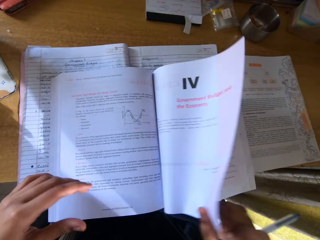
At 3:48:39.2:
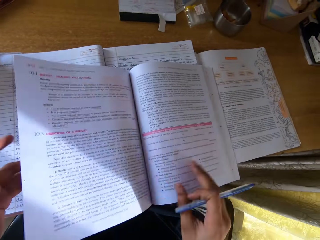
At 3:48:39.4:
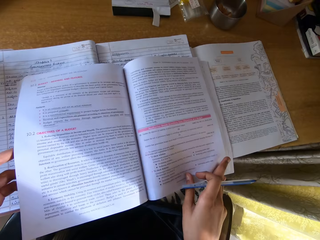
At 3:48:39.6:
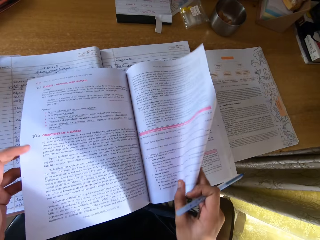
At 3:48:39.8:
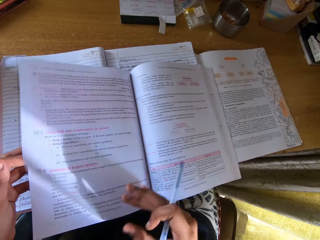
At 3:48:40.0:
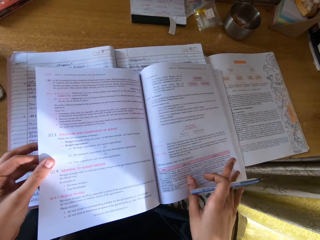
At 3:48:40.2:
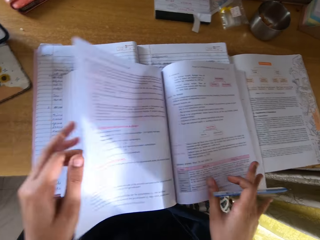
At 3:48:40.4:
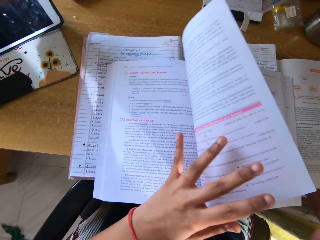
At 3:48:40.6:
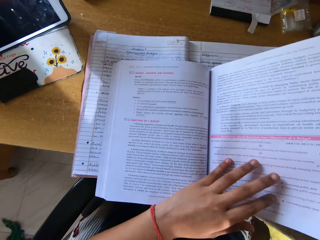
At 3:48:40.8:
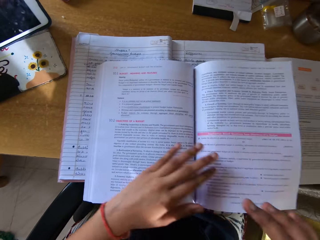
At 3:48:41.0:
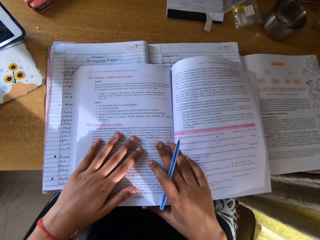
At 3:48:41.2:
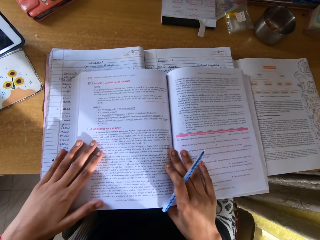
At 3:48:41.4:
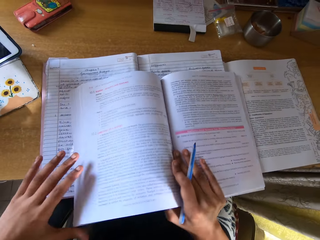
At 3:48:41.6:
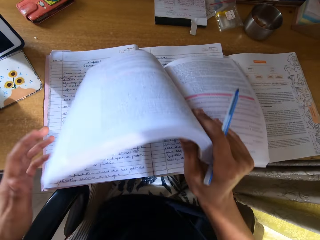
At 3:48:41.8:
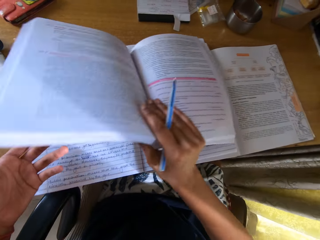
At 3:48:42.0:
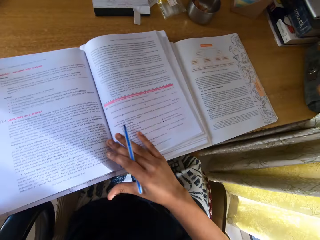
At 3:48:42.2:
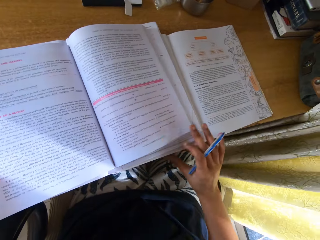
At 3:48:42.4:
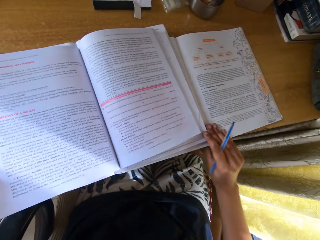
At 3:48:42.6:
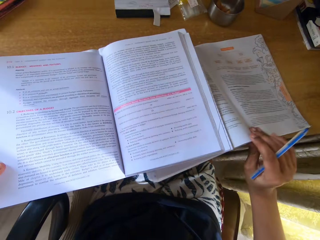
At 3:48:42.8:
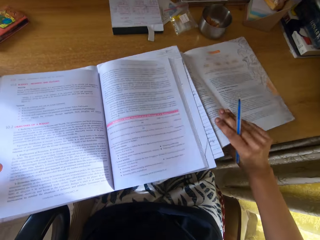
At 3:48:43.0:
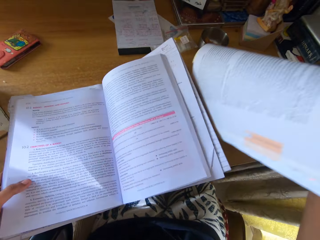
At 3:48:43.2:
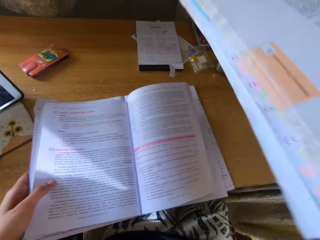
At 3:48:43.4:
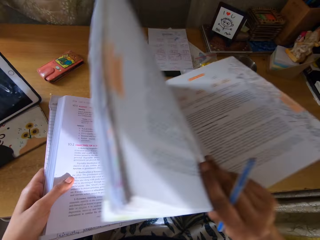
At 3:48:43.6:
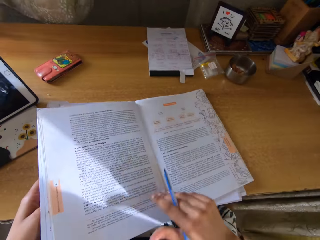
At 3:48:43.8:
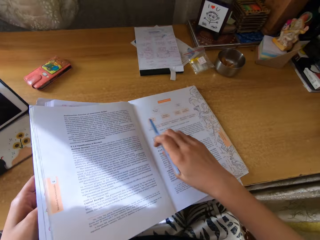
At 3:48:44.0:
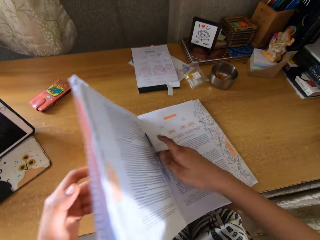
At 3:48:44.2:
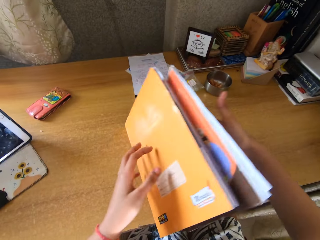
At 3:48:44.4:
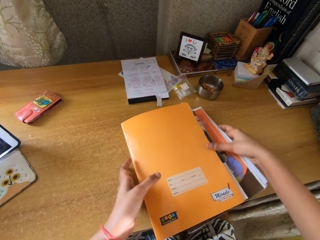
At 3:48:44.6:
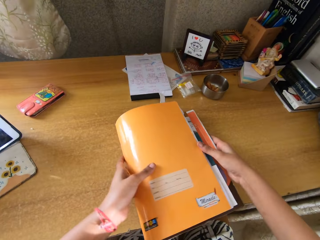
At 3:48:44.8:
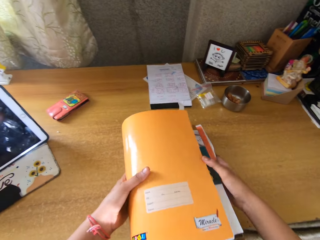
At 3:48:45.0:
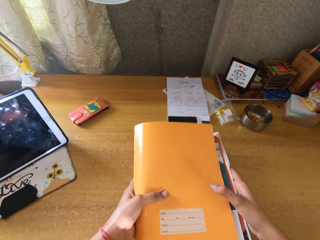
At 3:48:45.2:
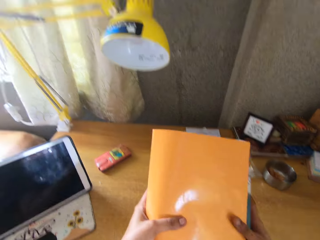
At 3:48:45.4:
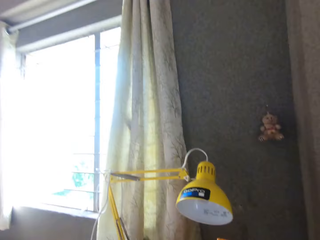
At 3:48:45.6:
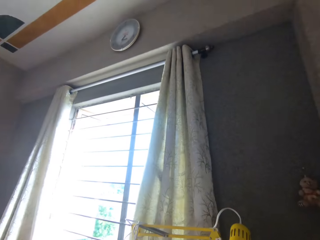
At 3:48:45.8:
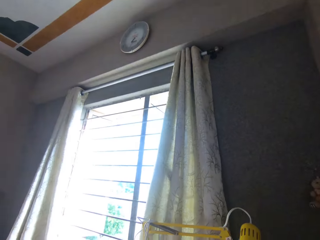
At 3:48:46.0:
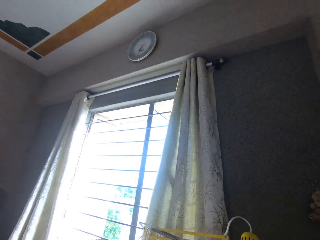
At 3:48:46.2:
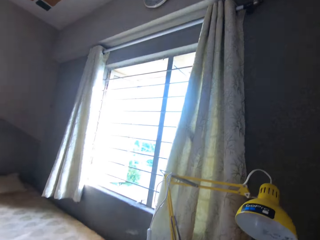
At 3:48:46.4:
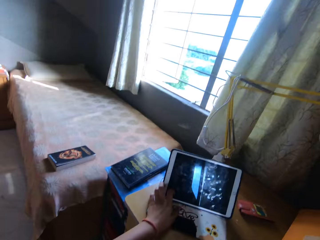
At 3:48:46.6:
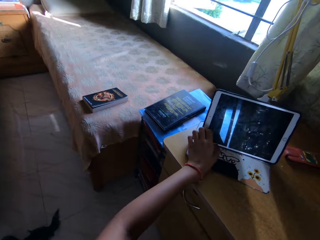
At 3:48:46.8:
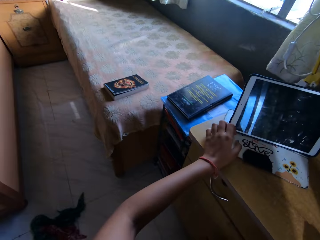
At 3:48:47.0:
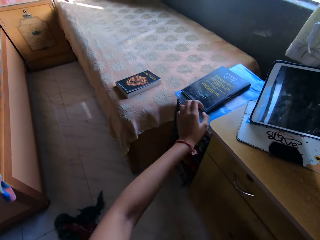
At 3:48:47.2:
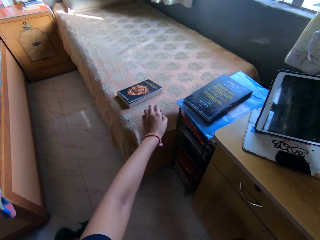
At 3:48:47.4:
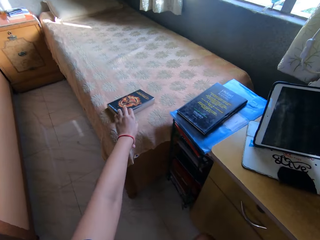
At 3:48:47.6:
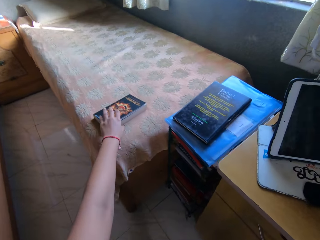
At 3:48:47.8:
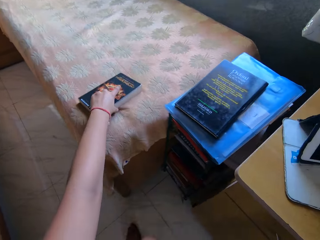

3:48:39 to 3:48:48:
The camera wearer holds a page with the right hand. They peruse the pages with the right hand. They peruse the pages with the left hand. They move the book with the right hand. They pick the book on the table with the right hand. They place the book on another book with the right hand. They place a pen on the book. They cover the books. They hold the books with both hands. They look at the window.

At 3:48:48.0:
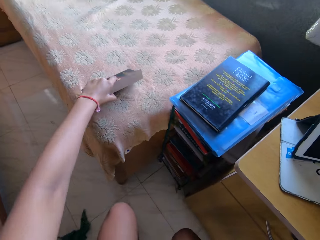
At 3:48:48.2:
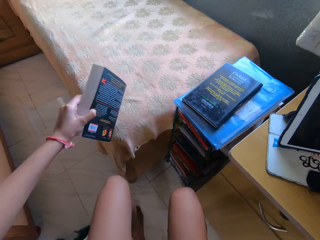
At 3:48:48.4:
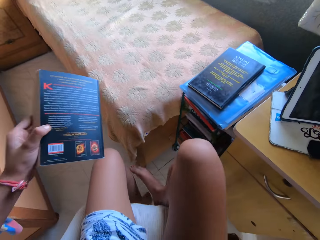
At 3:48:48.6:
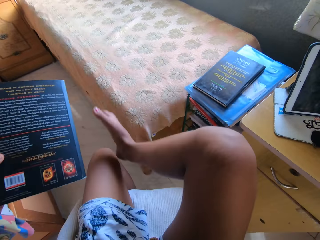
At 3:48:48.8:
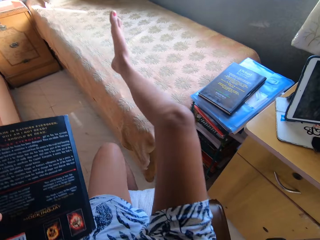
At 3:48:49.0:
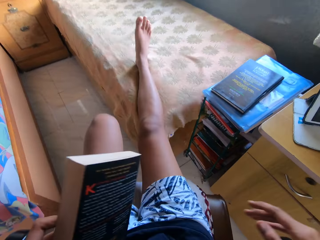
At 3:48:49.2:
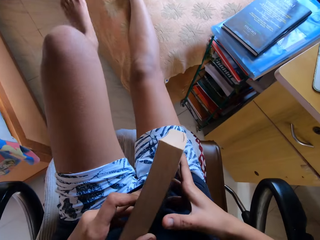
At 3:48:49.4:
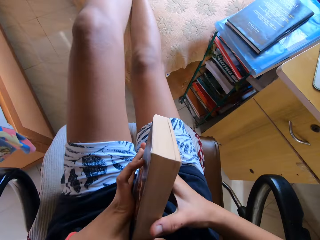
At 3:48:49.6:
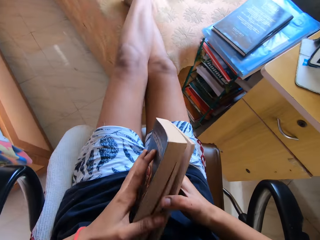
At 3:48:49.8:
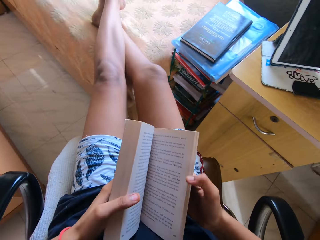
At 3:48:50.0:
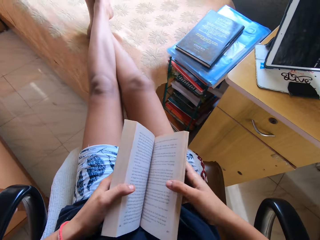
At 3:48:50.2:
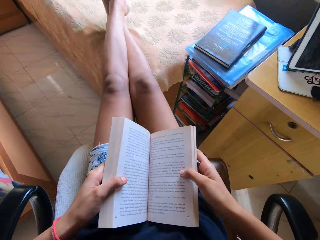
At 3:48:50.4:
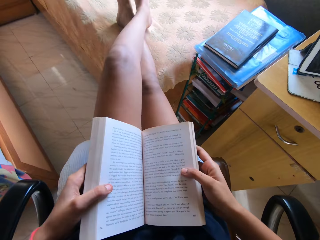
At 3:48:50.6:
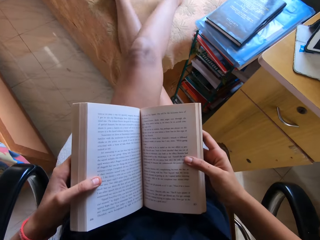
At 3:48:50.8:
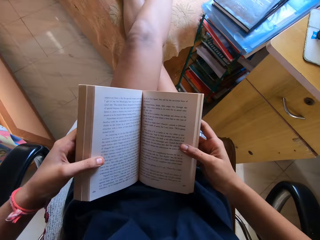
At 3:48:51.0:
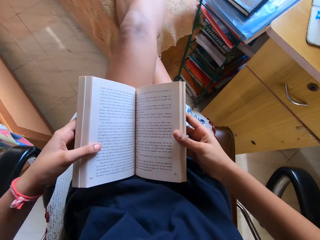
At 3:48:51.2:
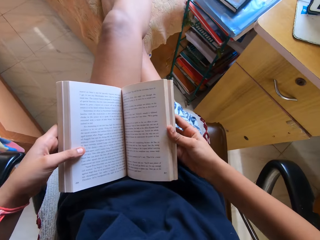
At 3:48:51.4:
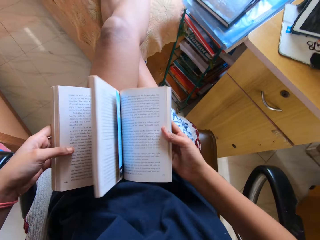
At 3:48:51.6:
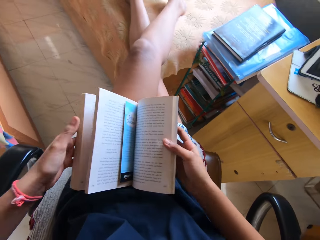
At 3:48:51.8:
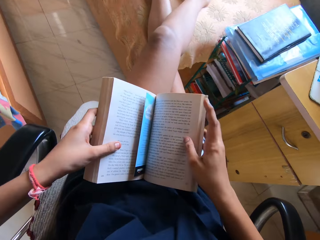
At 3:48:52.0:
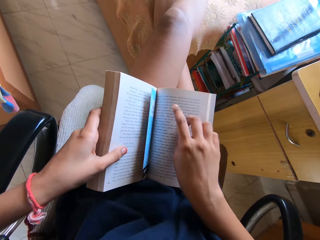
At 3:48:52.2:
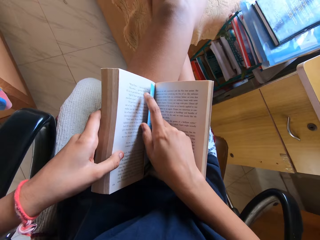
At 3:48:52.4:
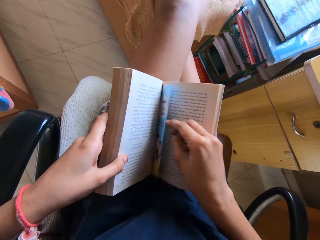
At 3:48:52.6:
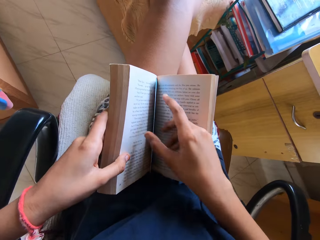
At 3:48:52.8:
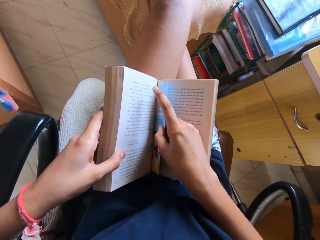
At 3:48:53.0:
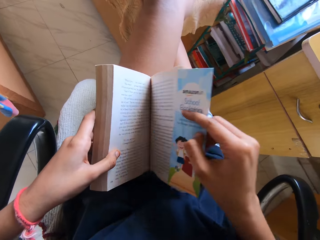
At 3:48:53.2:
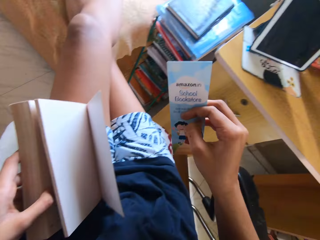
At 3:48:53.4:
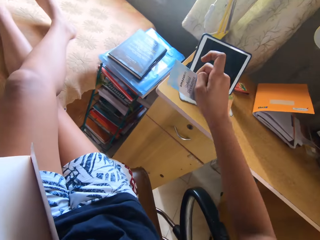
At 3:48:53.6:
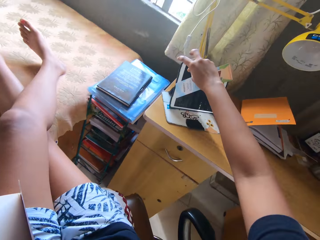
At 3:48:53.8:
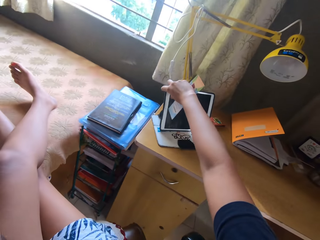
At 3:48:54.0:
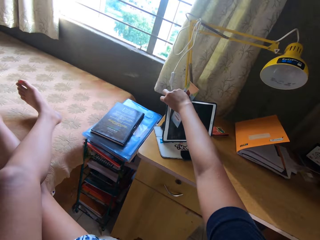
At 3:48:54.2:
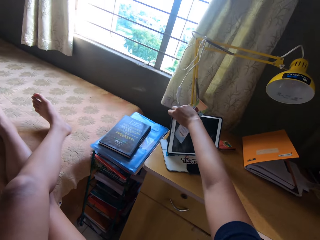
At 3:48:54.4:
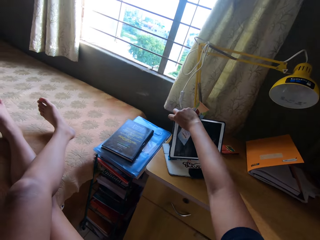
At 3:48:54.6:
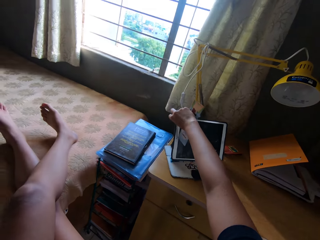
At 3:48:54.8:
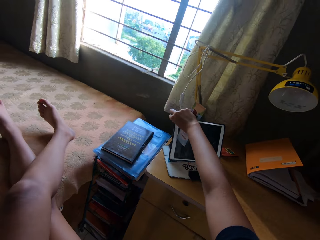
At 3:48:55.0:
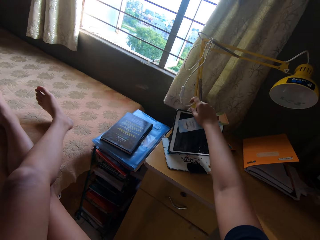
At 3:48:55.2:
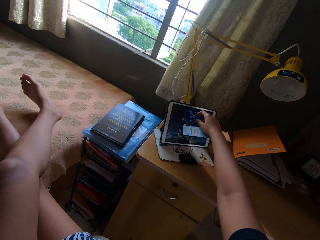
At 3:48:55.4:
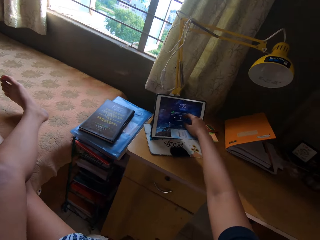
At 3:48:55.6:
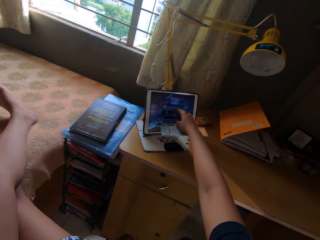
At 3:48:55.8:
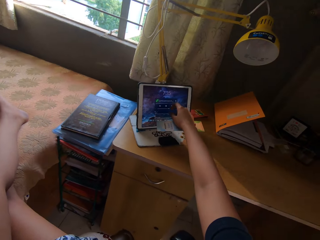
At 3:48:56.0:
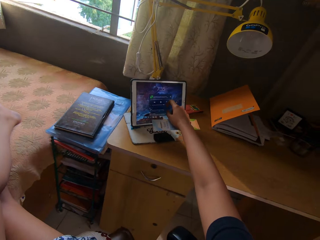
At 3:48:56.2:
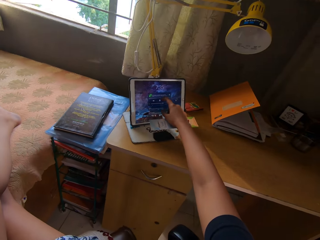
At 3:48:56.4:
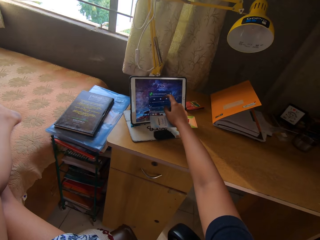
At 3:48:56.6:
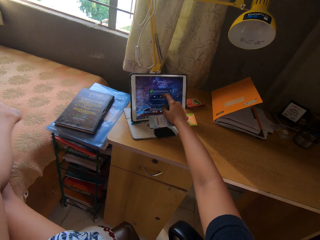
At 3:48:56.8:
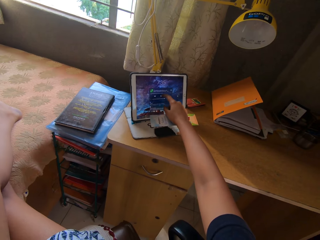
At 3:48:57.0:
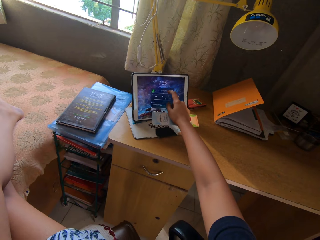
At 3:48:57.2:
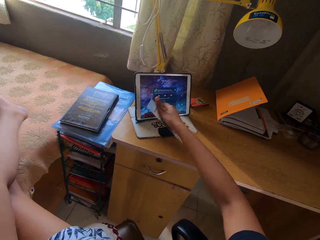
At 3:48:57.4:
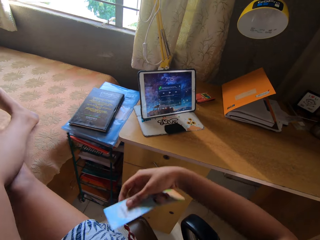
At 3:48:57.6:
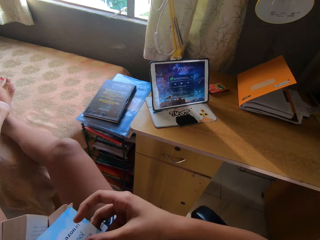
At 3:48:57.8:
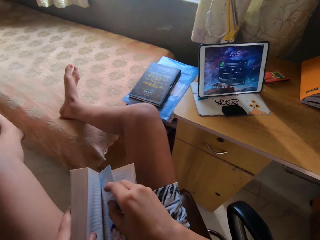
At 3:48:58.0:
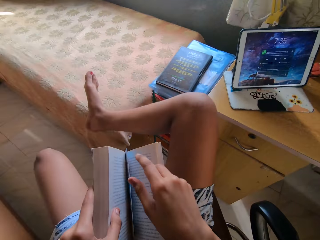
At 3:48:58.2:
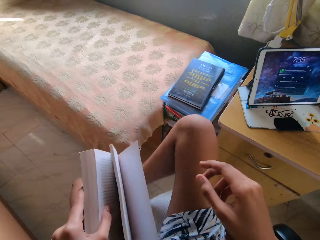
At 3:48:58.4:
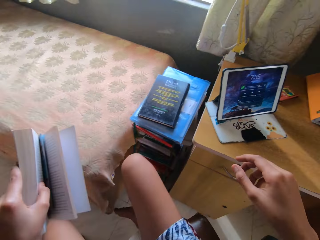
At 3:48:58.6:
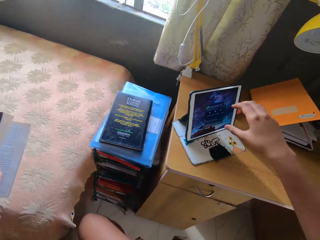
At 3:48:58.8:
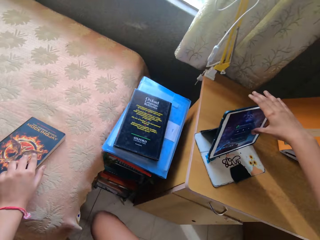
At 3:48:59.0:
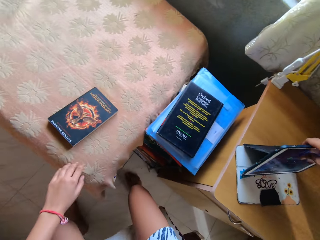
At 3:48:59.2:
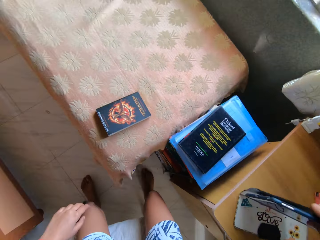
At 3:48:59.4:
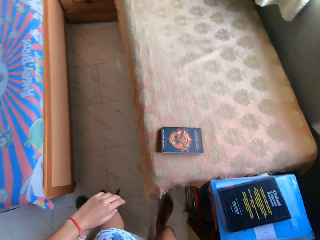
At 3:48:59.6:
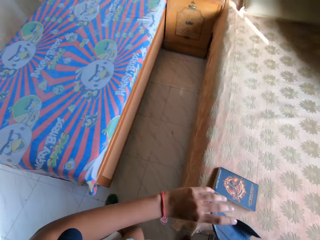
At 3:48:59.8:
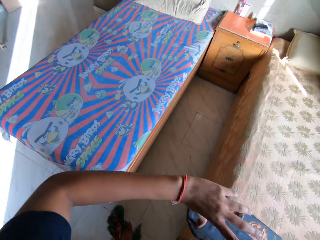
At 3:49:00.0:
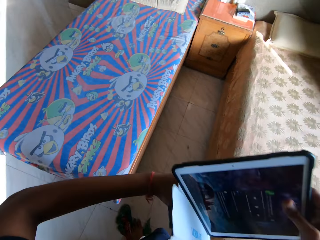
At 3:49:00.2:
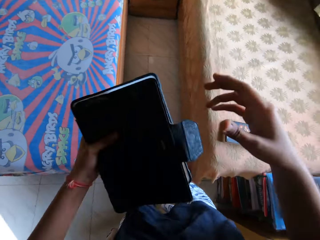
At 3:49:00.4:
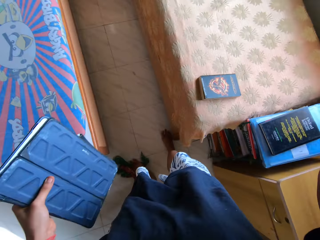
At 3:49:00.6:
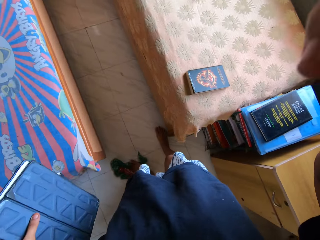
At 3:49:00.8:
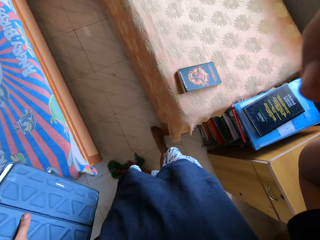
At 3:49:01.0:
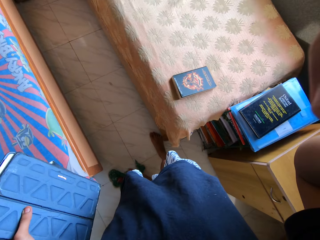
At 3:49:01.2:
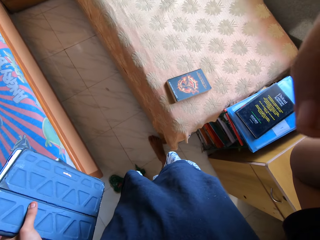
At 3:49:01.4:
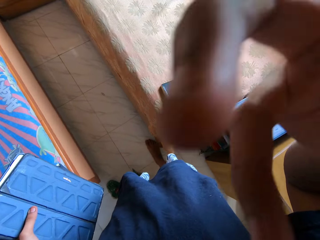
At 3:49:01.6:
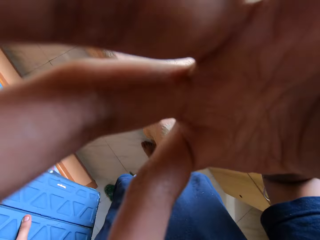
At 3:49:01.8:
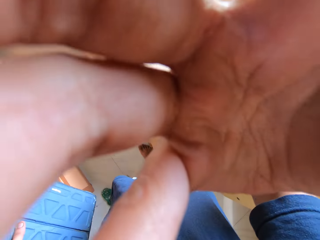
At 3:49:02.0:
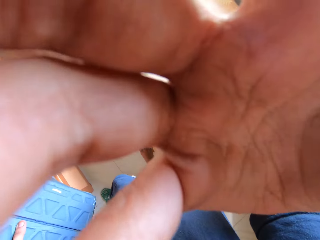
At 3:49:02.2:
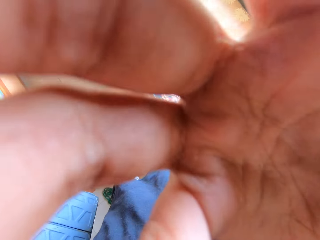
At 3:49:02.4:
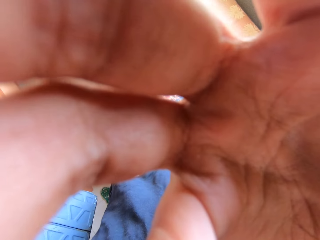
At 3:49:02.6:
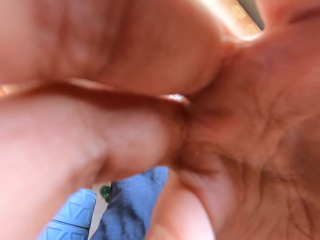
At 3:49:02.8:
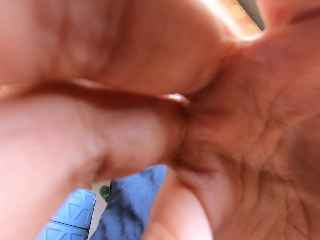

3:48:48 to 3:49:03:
The camera wearer picks a book on the table with the left hand. They place the right leg on the table. They open the book with both hands. They cross the legs on the table. They flip to another page. They pick a flier in the book with the right hand. They scroll the tablet. They turn on the tablet with the right hand. They operate the tablet with the right hand index finger. They place the flier in the book with the right hand. They place the book on the table with the left hand. They pick the tablet. They adjust the camera with the right hand.
